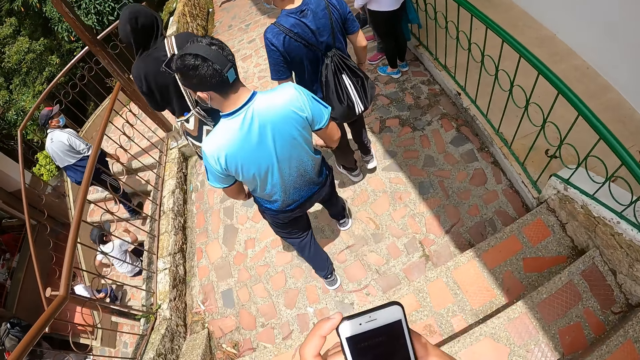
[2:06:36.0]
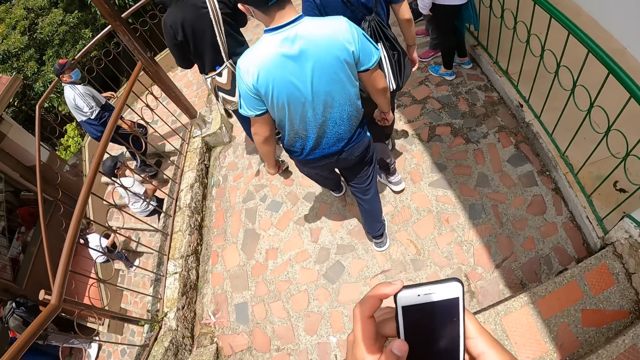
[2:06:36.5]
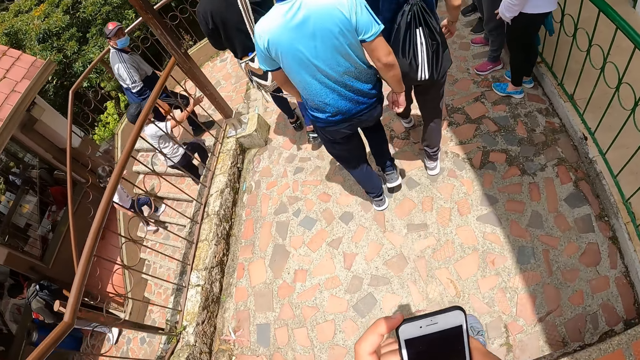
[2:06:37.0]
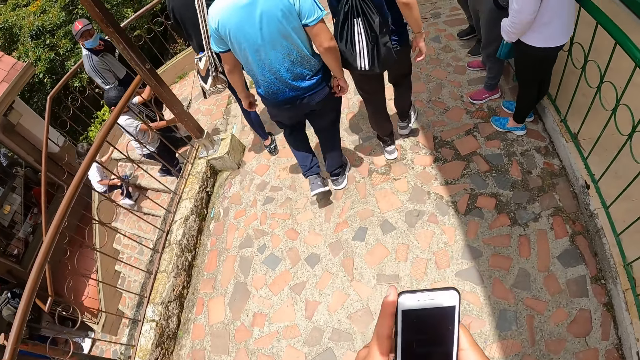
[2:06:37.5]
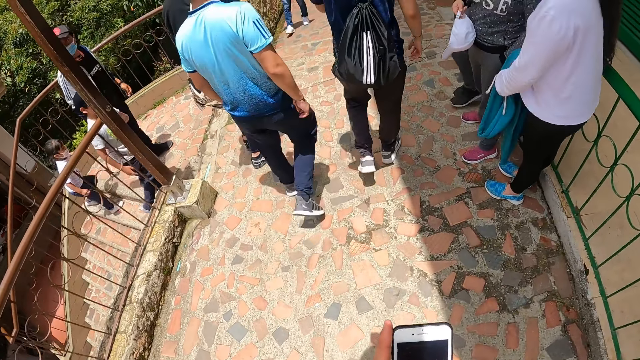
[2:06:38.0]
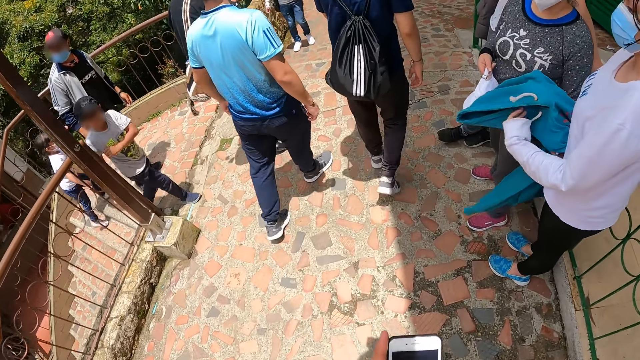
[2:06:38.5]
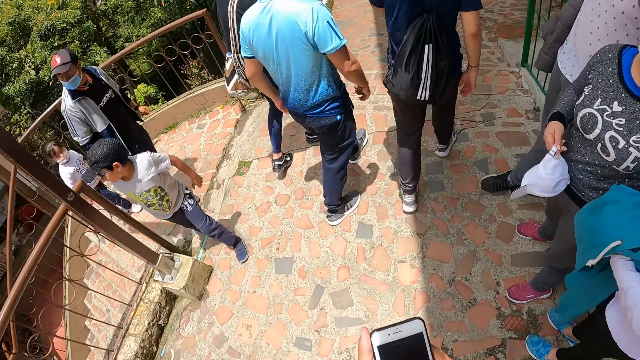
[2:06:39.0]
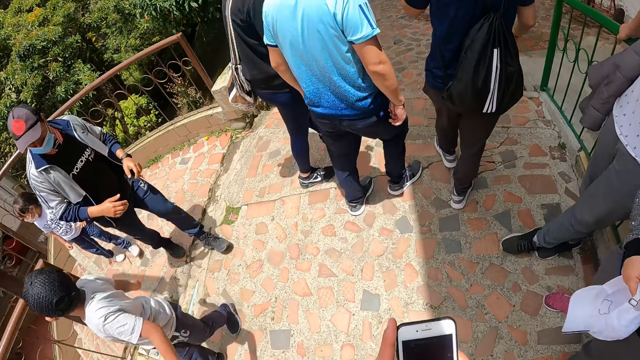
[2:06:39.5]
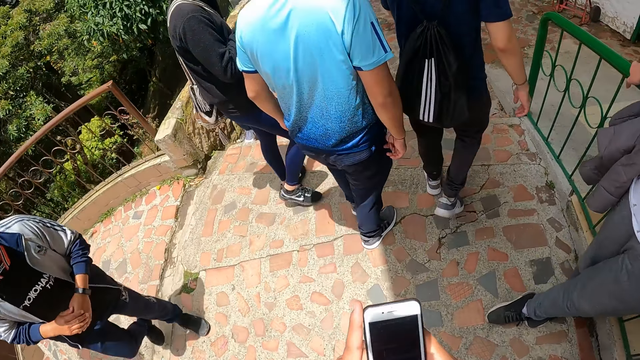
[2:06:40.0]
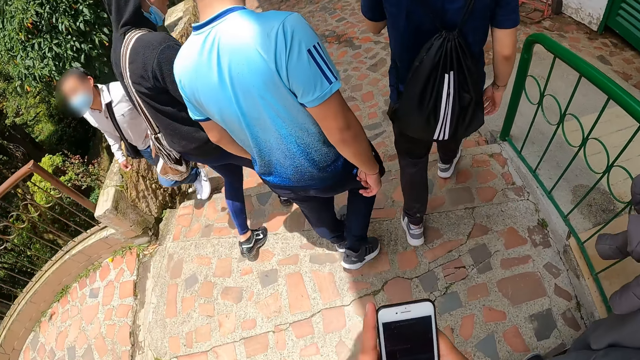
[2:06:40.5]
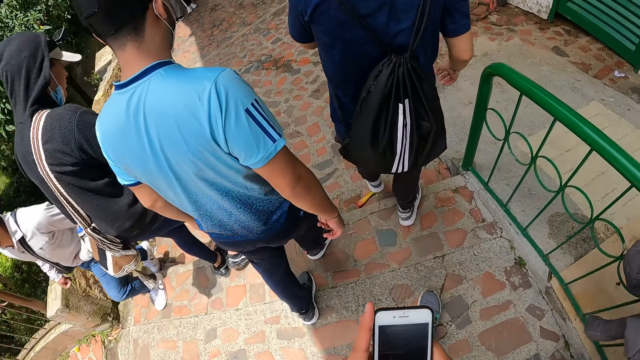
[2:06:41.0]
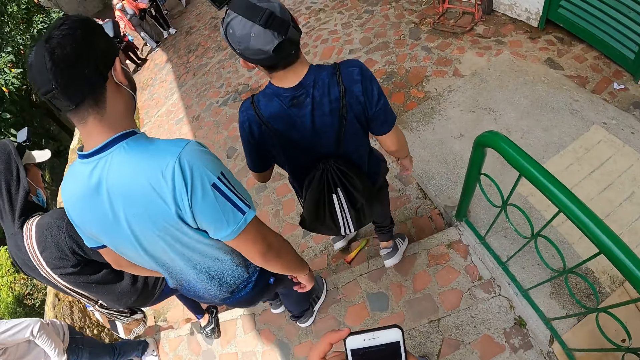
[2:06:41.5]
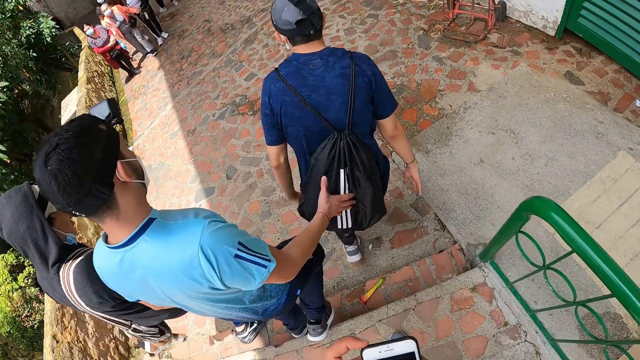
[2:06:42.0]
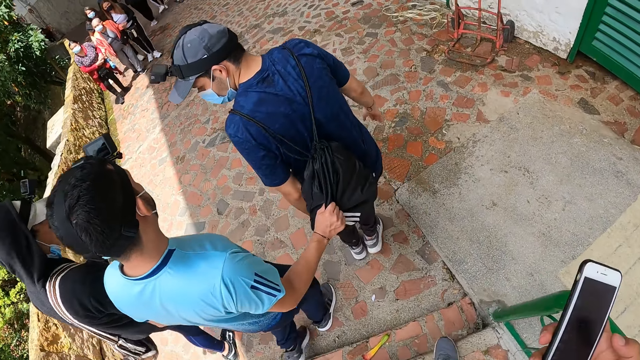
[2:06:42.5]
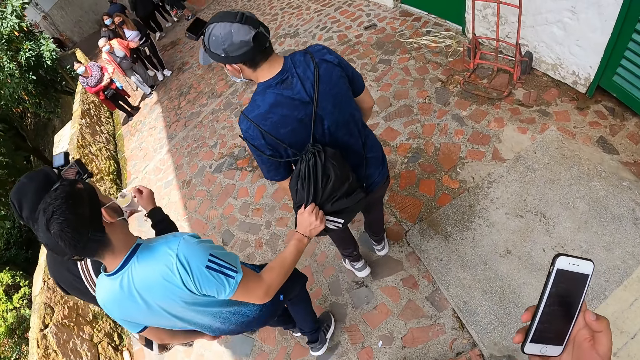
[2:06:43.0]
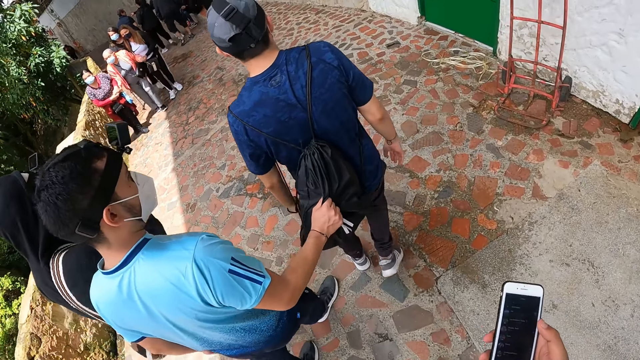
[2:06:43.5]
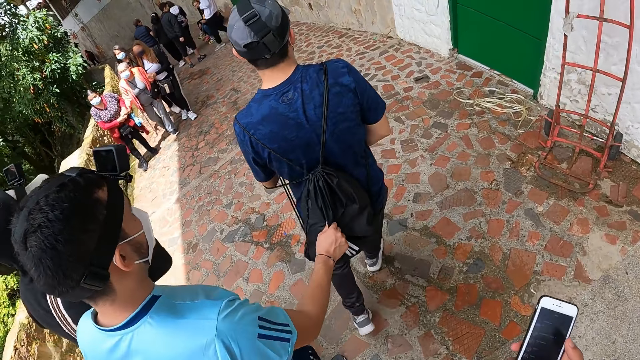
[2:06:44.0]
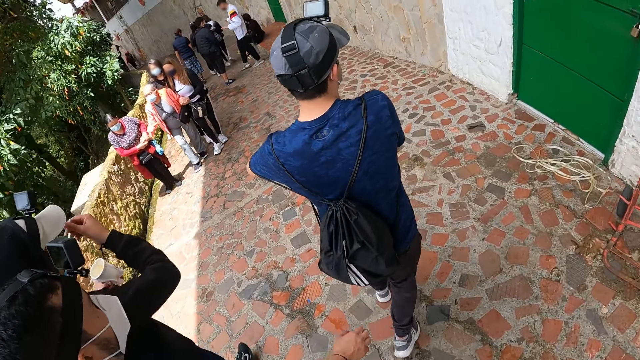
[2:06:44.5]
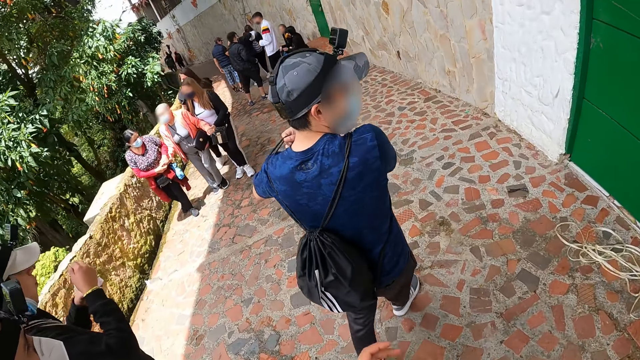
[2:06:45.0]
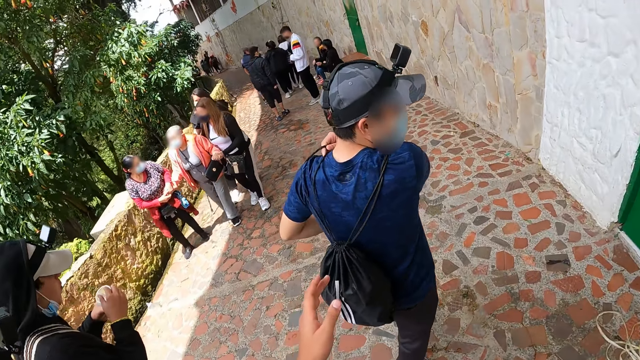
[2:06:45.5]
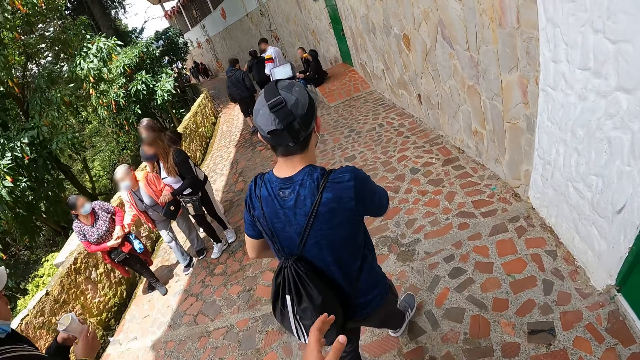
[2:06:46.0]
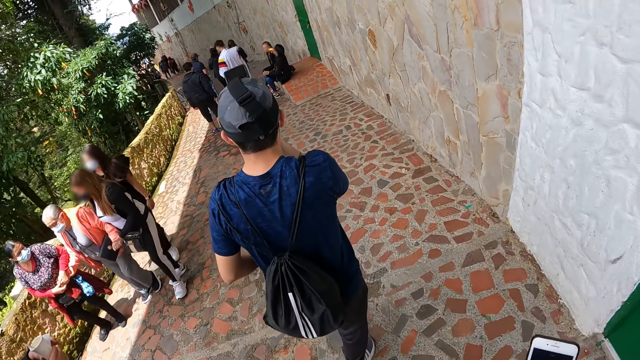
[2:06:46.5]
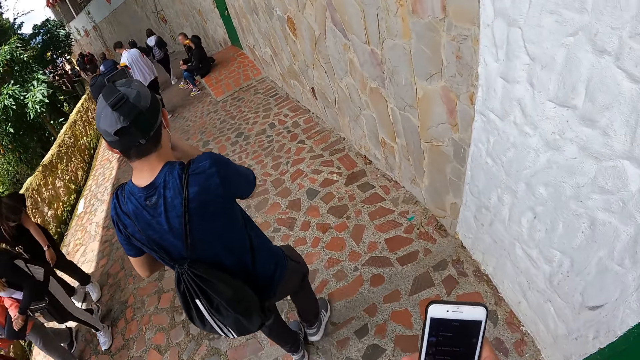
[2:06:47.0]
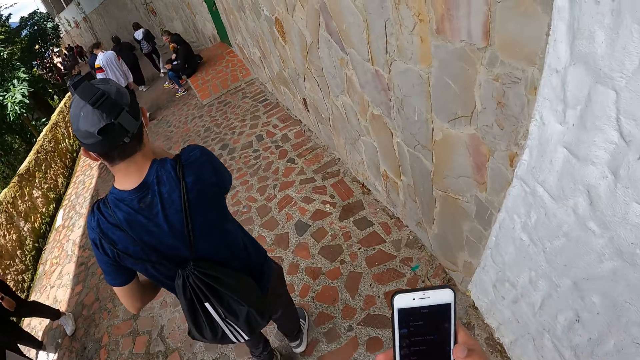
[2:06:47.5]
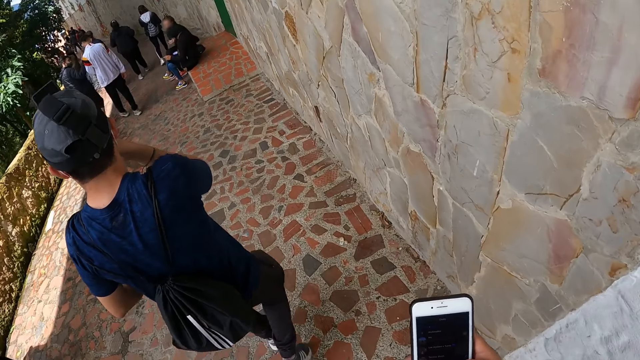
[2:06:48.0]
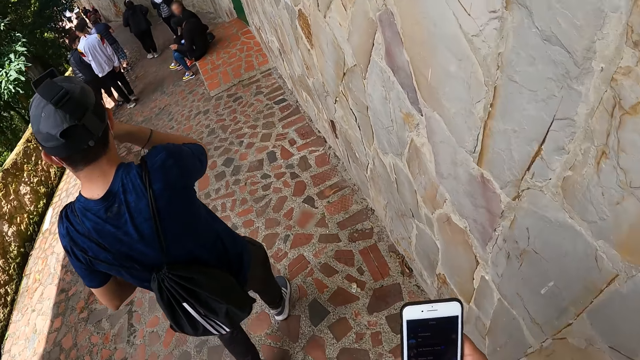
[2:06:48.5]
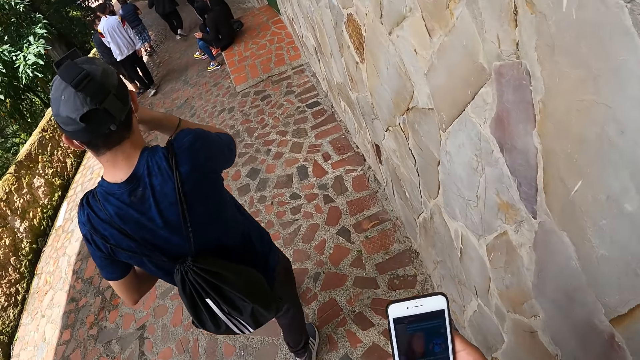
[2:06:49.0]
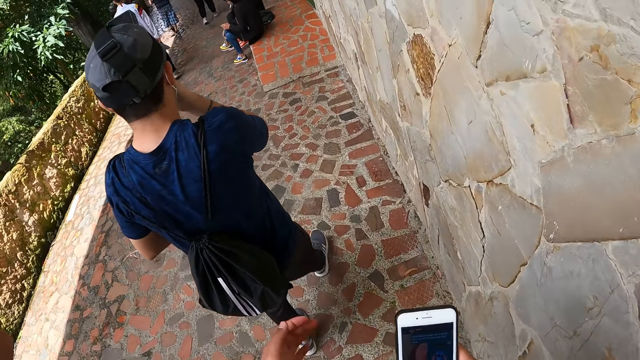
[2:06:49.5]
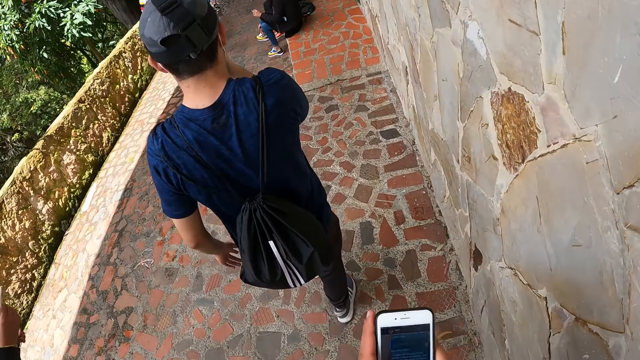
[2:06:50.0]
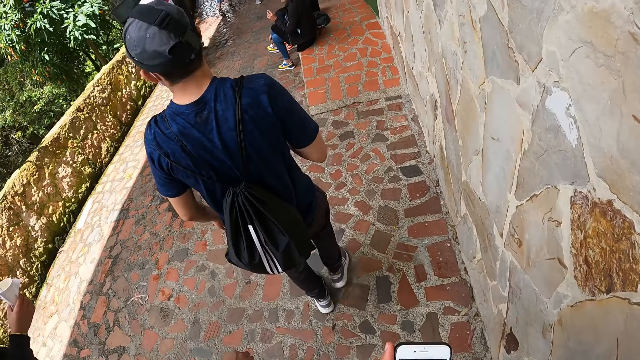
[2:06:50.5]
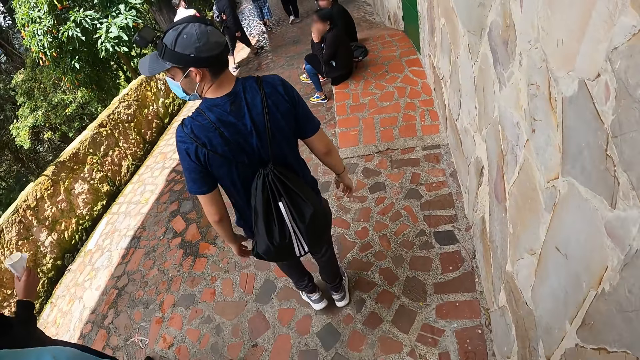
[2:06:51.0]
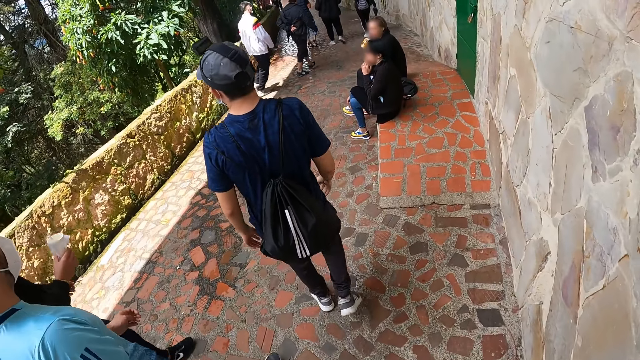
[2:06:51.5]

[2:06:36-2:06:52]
A man holds another man's bag with his right hand. The other man adjusts the left hand of the bag with his right hand on his shoulder. The camera wearer uses the phone with his right hand.

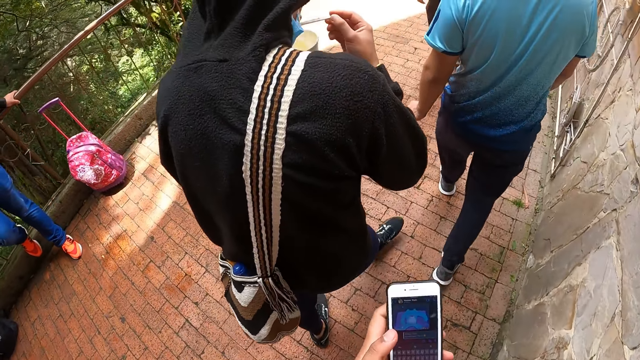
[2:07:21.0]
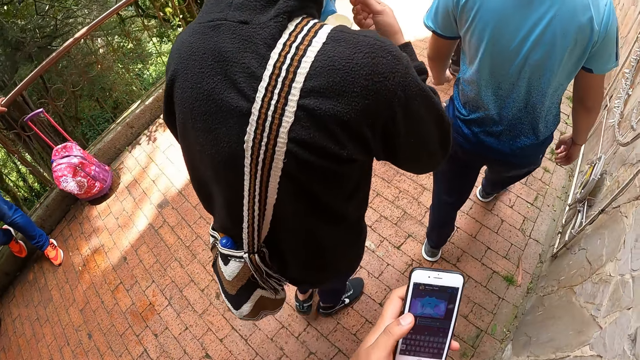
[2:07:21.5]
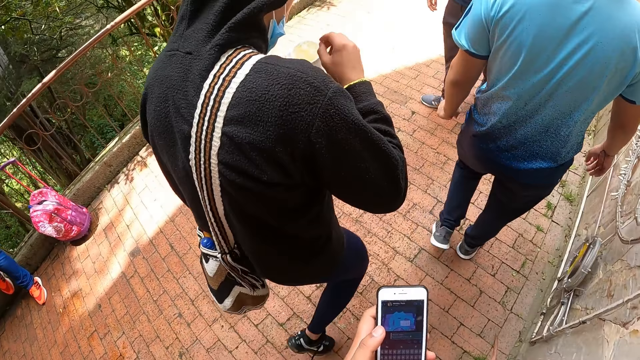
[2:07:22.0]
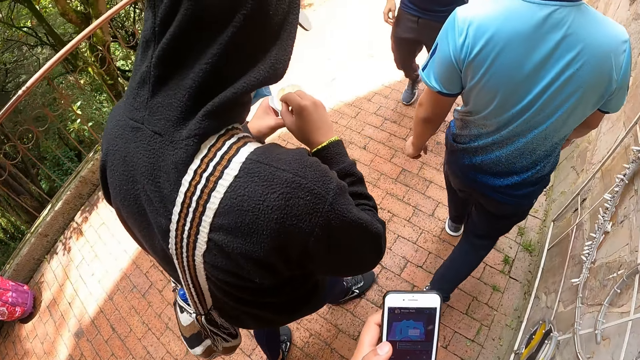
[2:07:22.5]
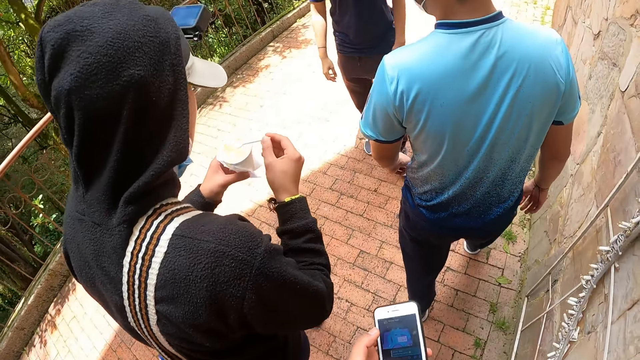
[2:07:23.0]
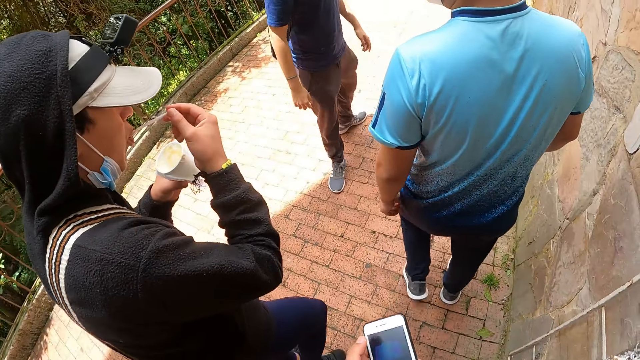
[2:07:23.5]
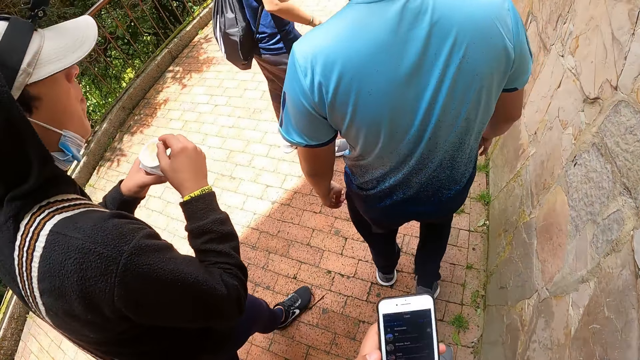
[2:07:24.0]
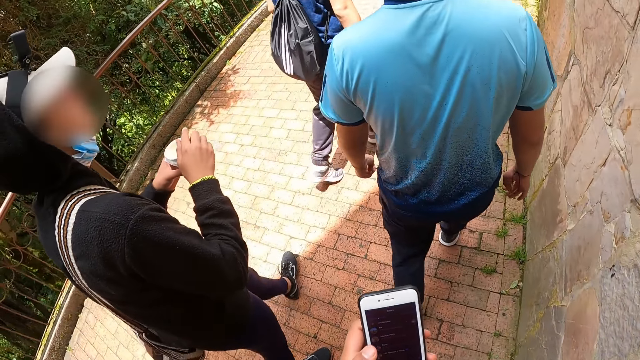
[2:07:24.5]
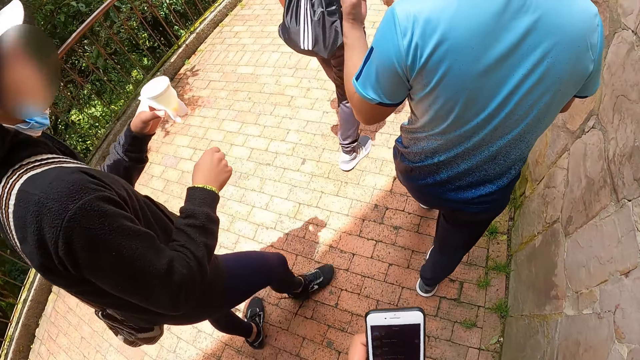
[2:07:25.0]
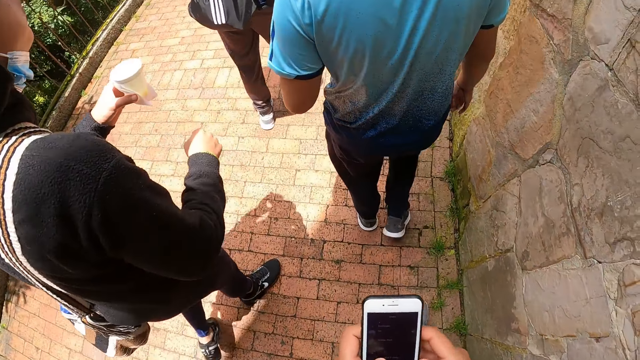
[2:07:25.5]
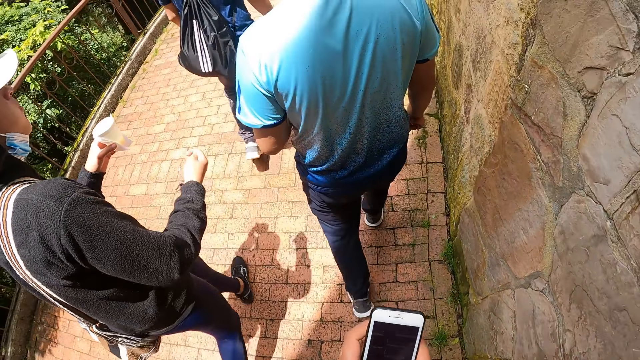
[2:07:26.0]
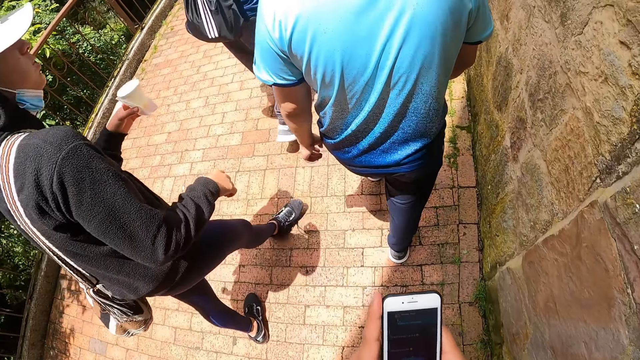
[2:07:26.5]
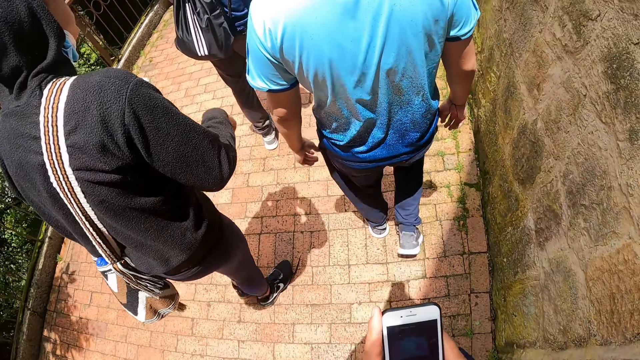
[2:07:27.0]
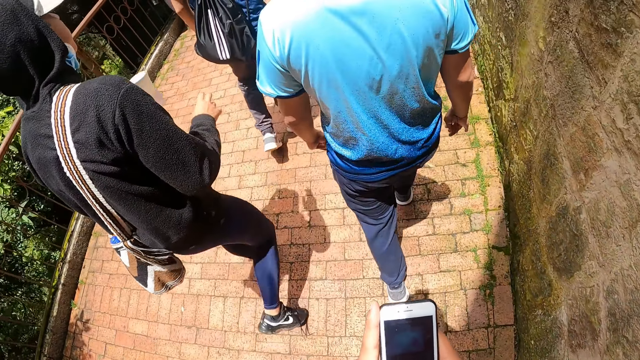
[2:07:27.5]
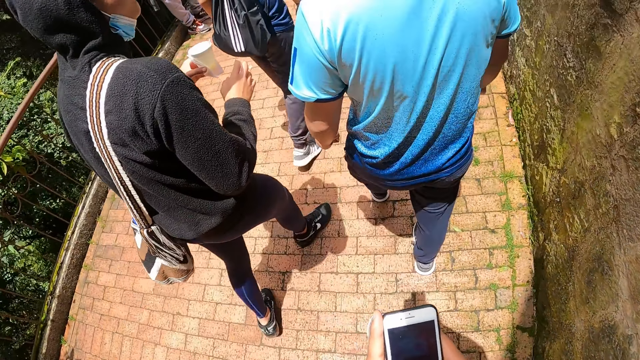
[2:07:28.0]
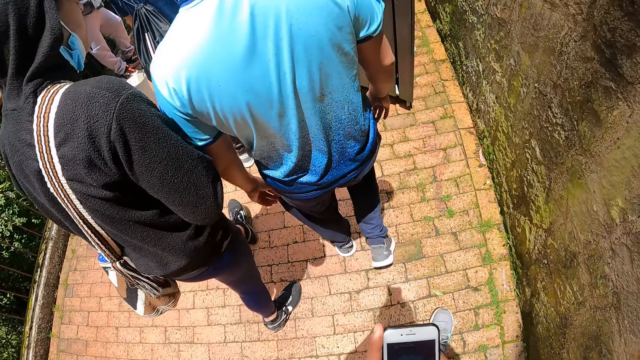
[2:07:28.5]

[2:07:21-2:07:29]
A man scoops the cup of ice cream with a spoon with his right hand, puts the ice cream in the mouth with the spoon in his right hand, and drops the spoon in the cup of ice cream.
